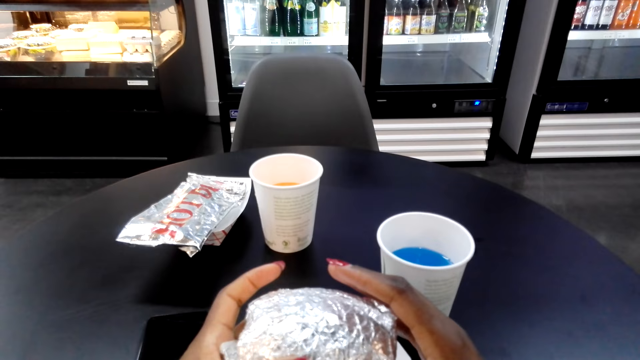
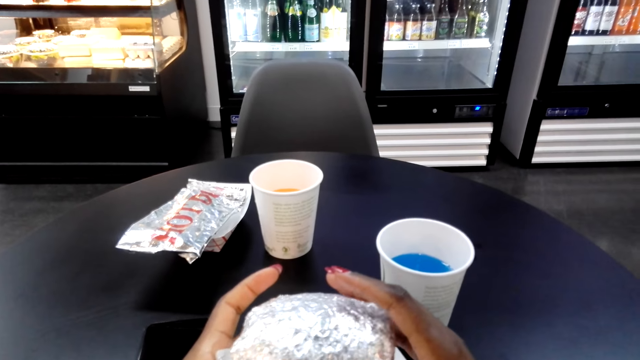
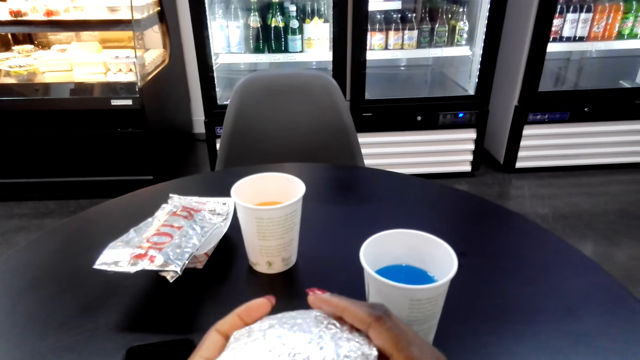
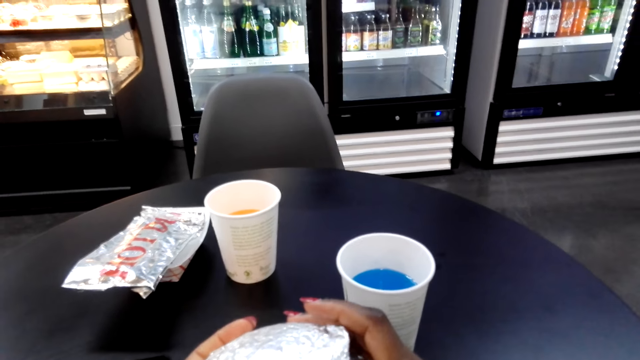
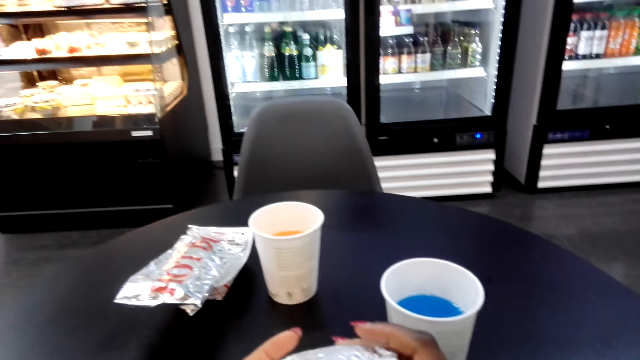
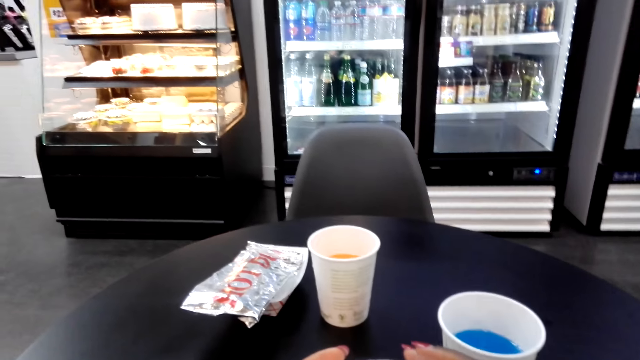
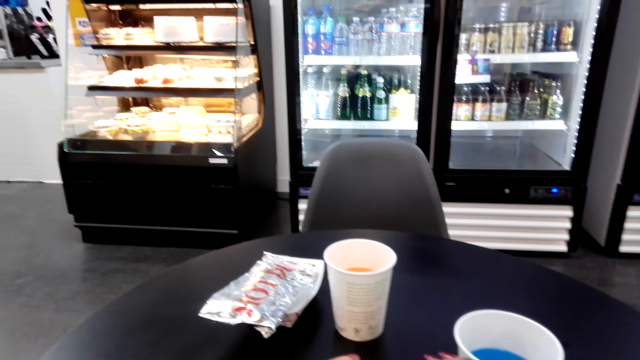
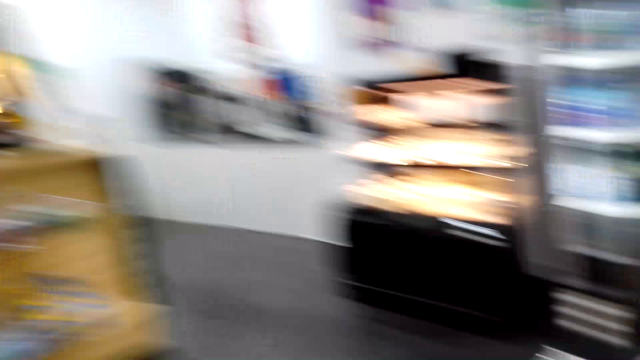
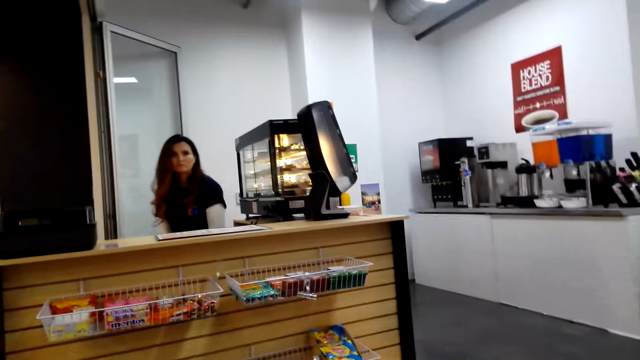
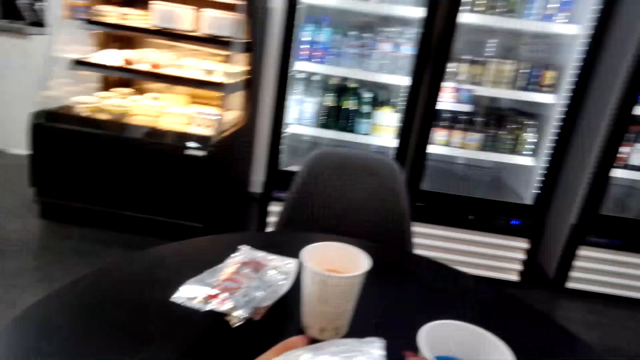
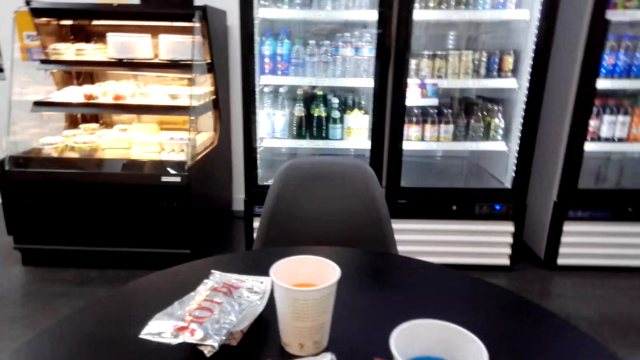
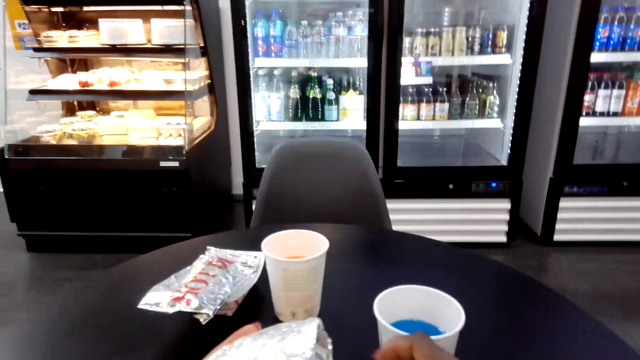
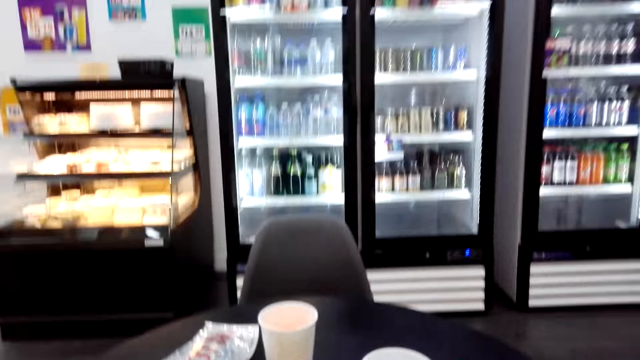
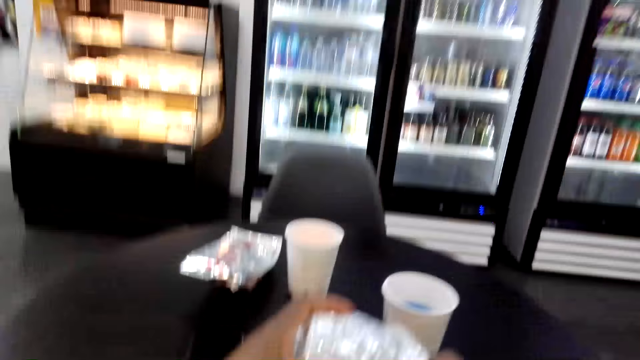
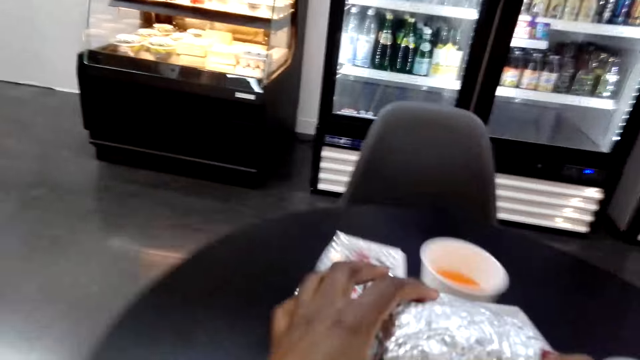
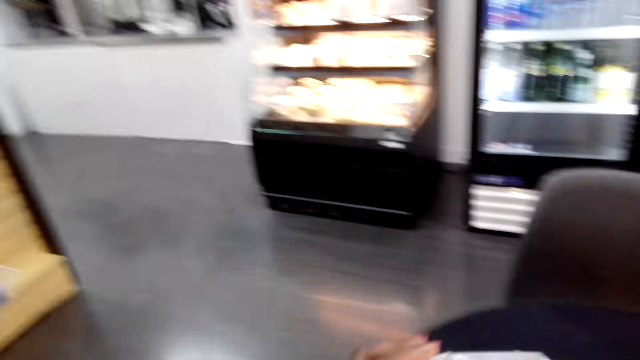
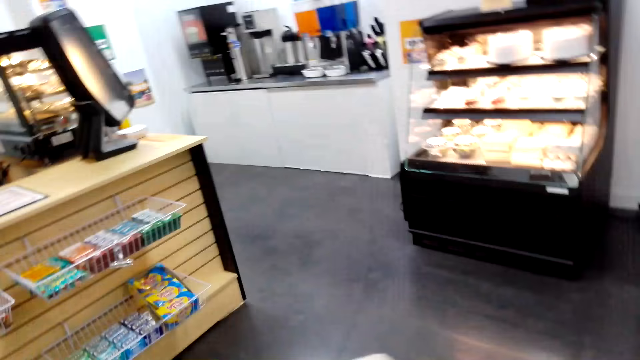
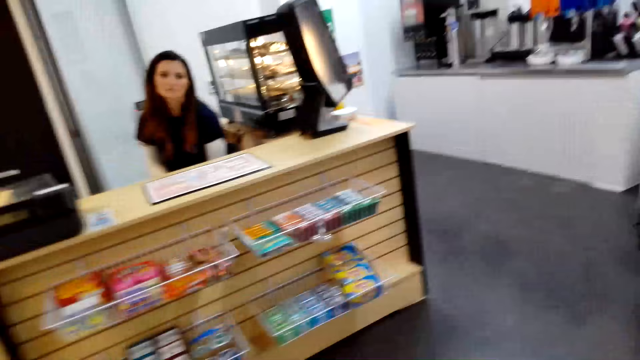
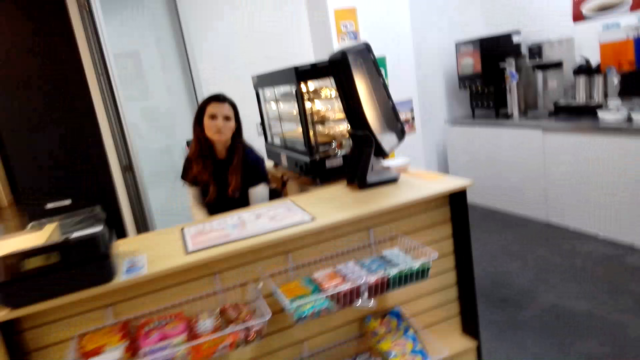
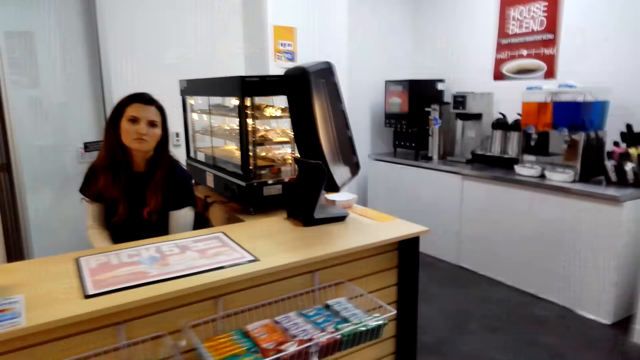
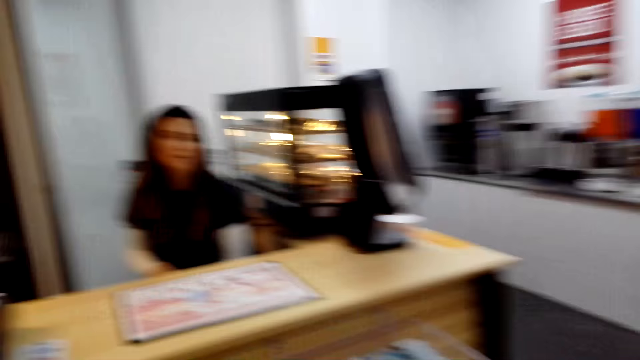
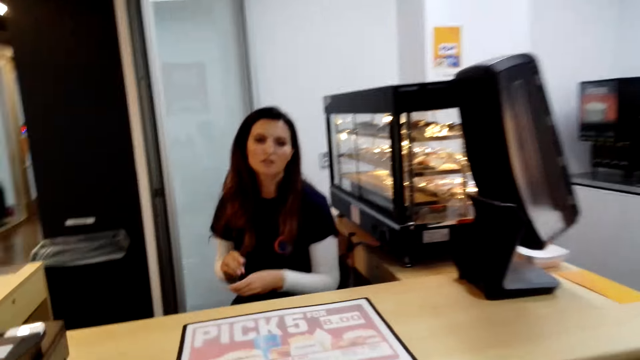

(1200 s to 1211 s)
The camera wearer holds the foil. A cashier sits at the counter. The camera wearer stands up. They walk to the counter.

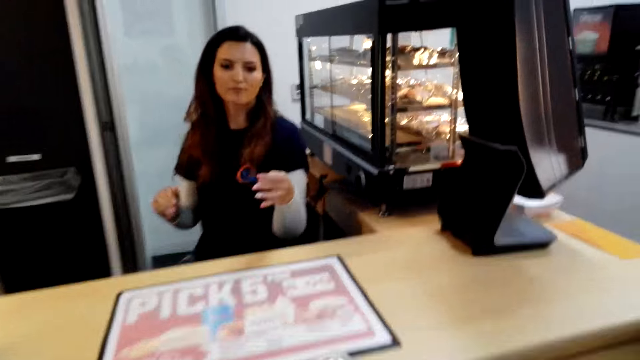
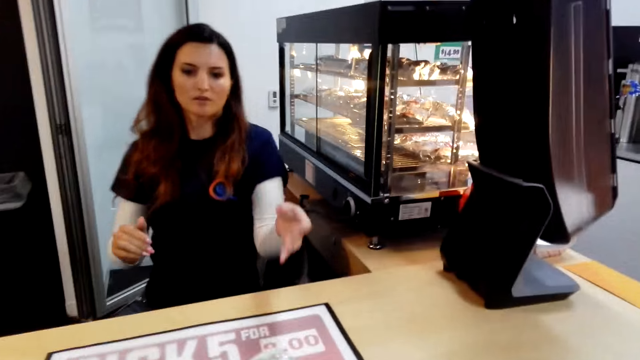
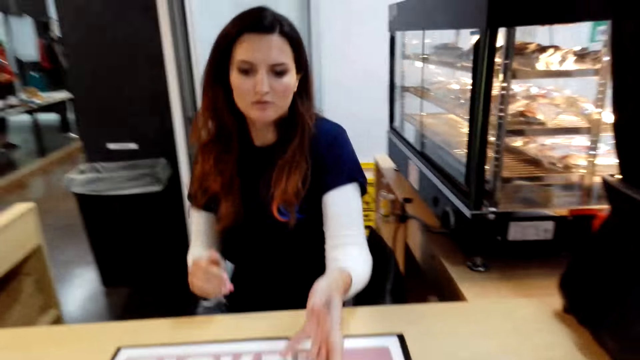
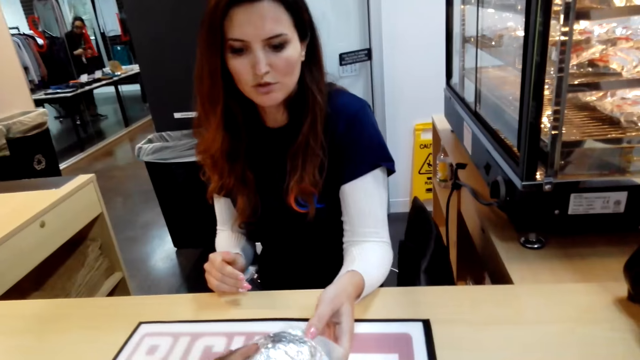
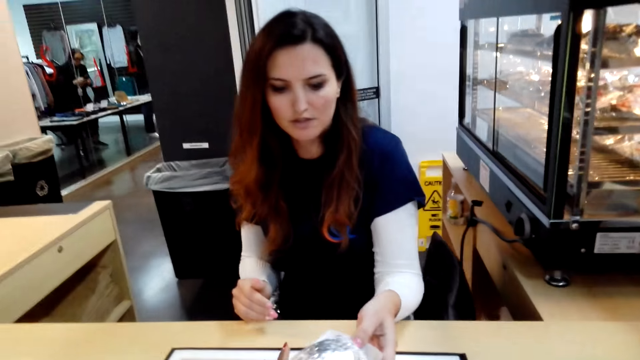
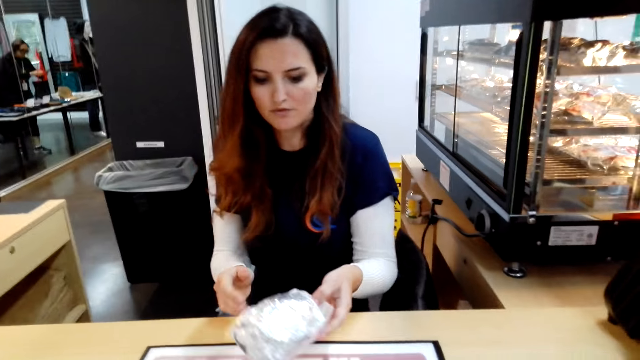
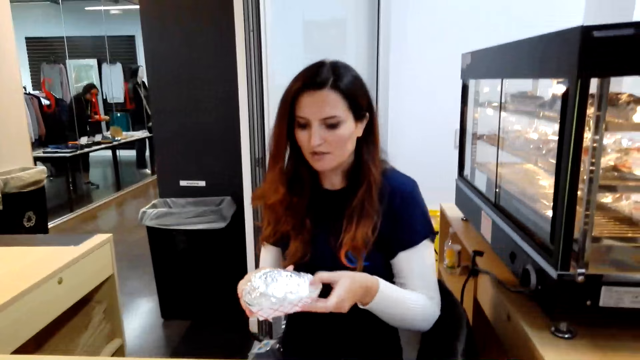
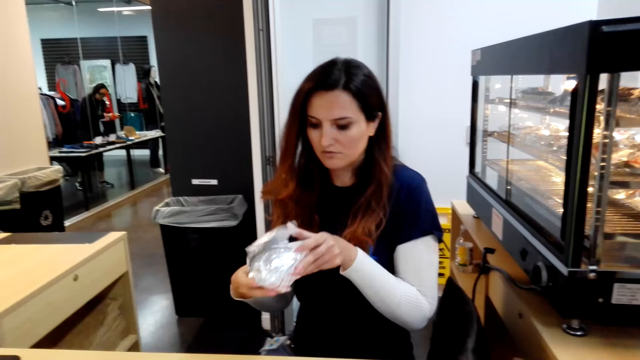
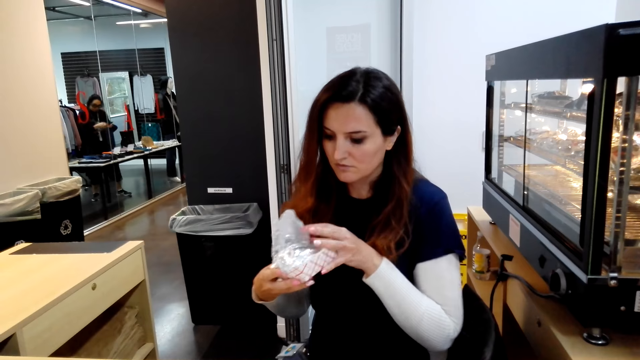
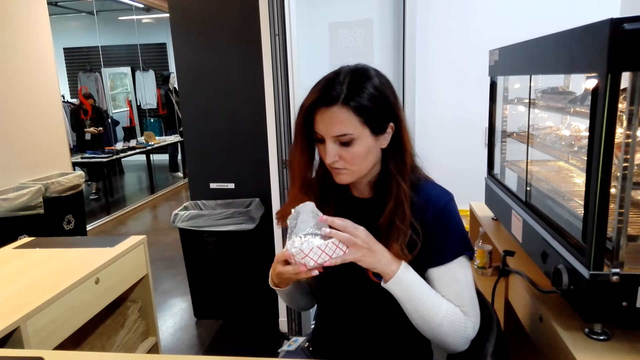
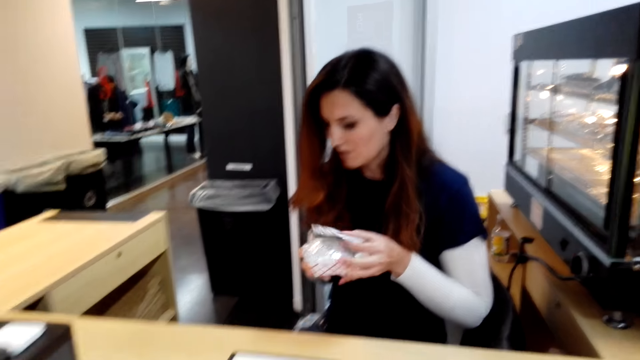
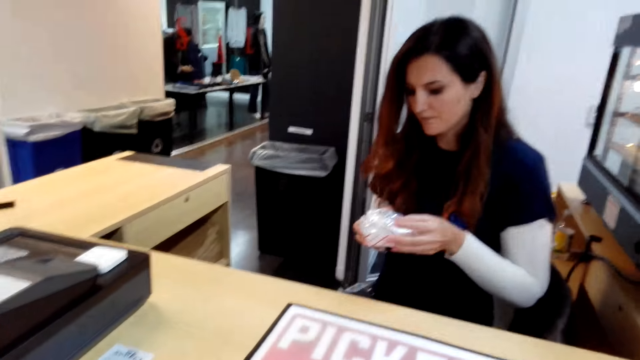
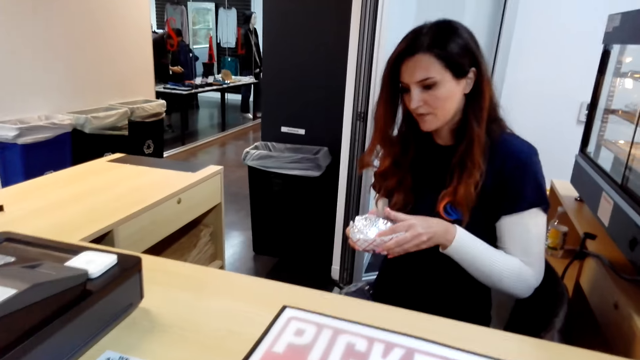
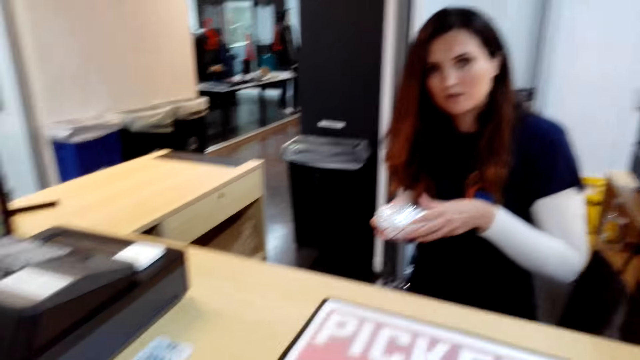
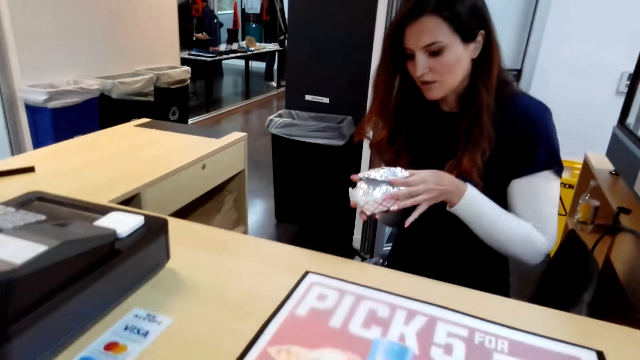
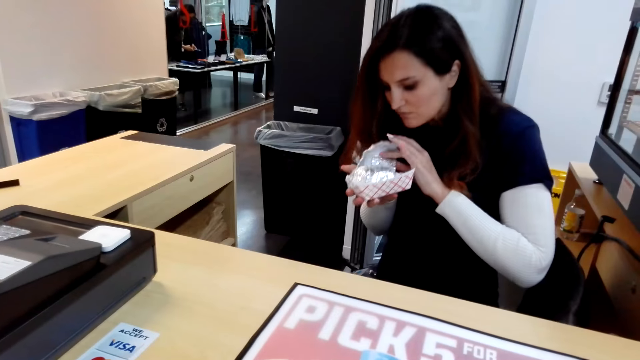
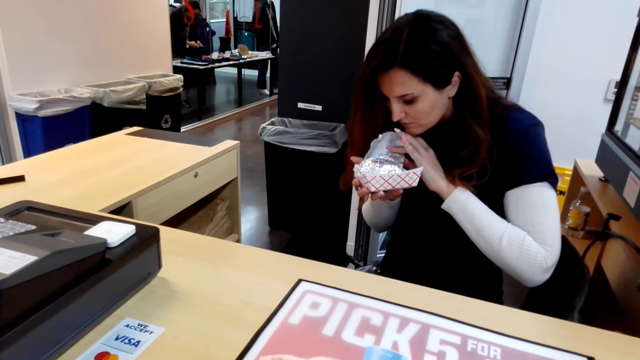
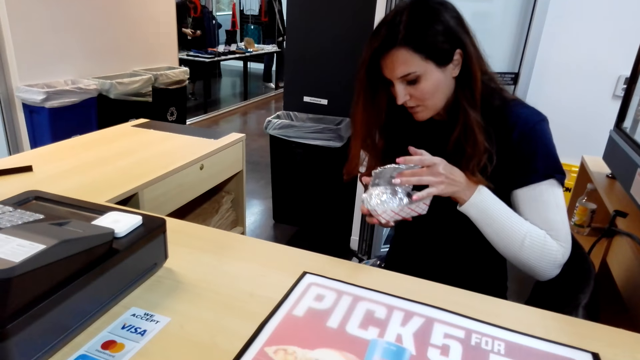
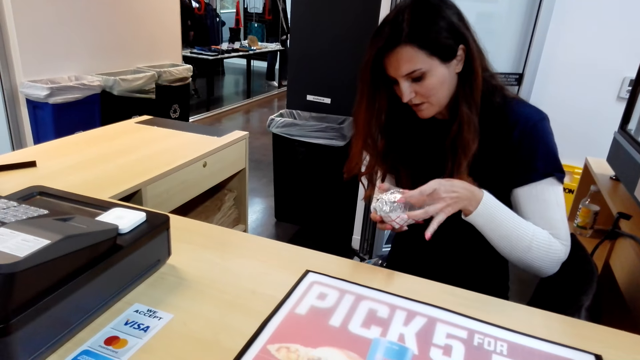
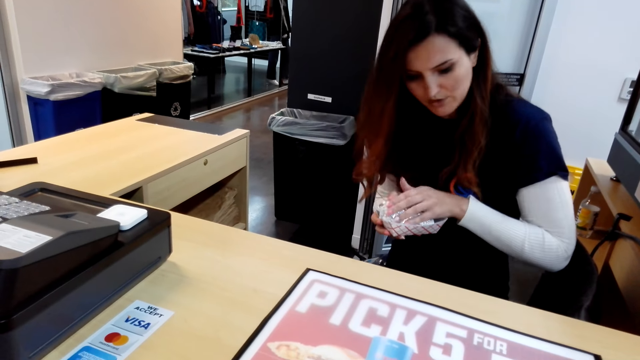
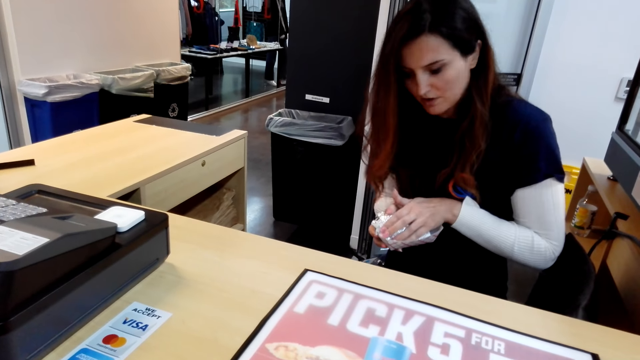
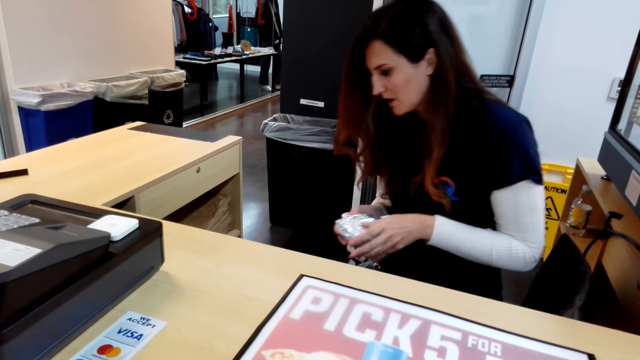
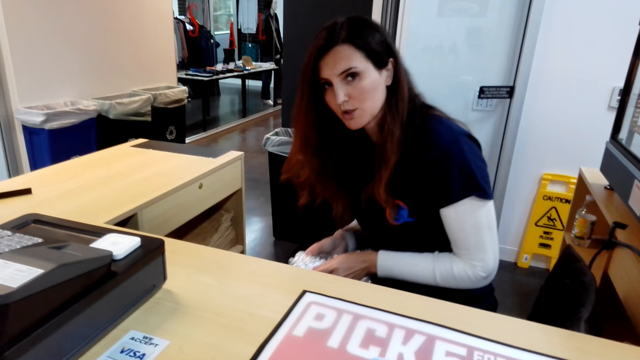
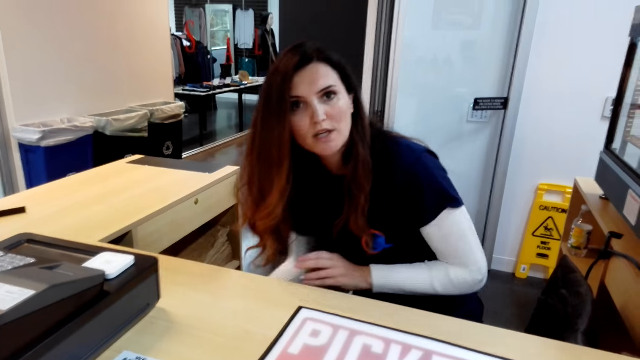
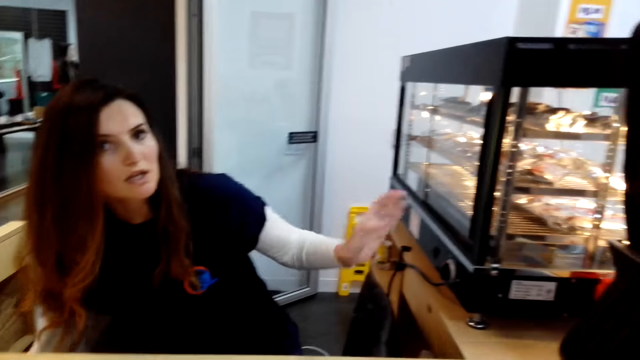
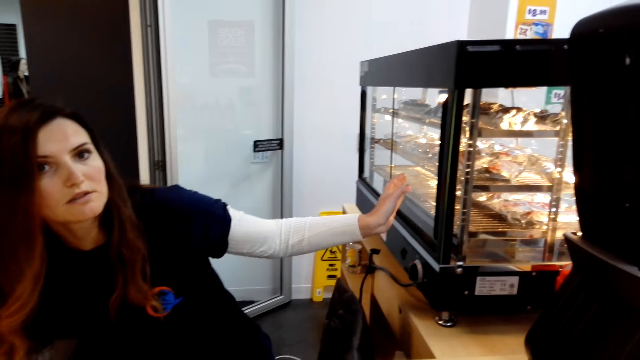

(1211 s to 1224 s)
The cashier holds out her left hand. The cashier takes the foil. The cashier touches the foil. The cashier examines the foil. The cashier talks. The cashier smells the foil. The cashier covers the foil. The cashier puts the foil under the counter. The cashier points at the food warmer.
